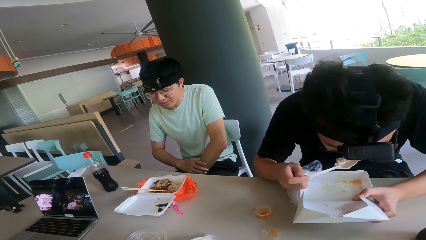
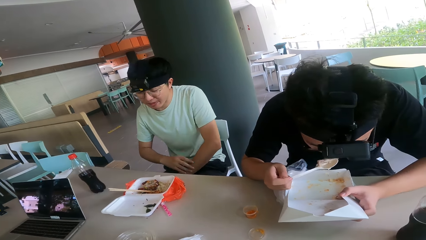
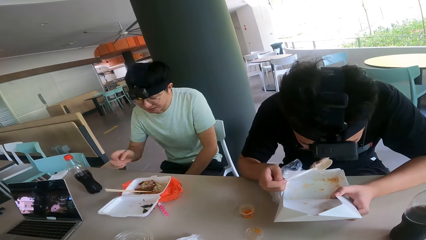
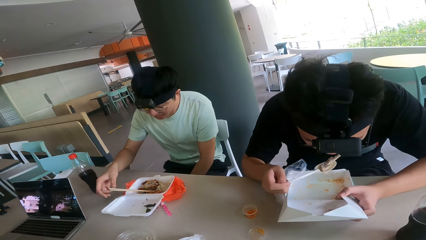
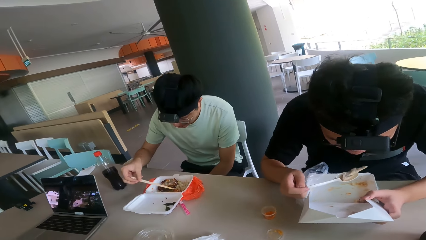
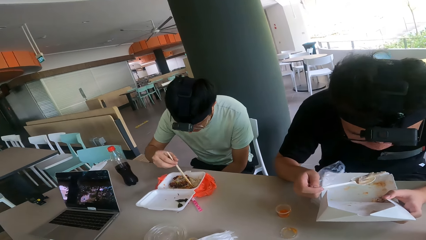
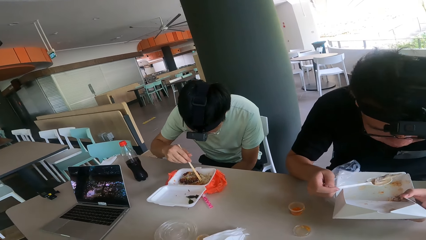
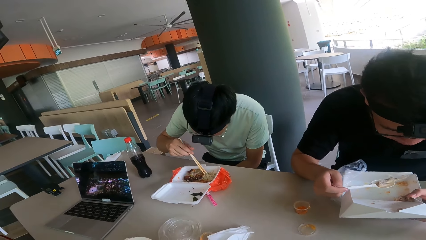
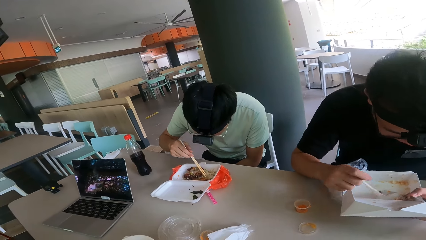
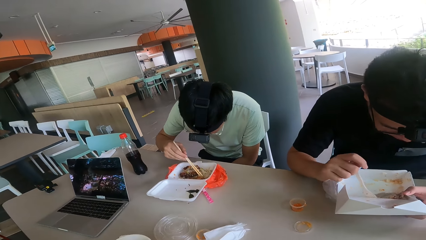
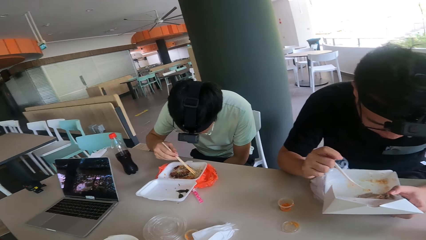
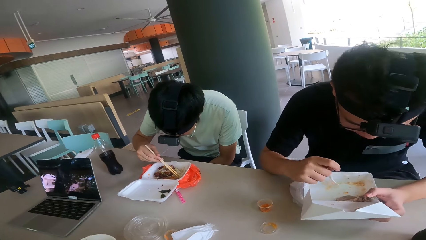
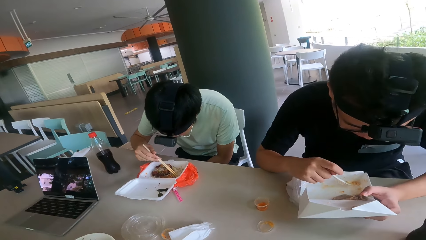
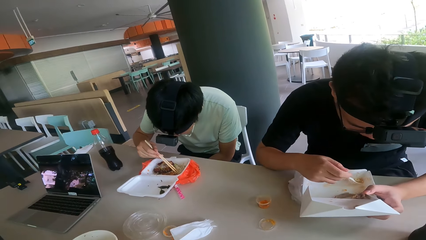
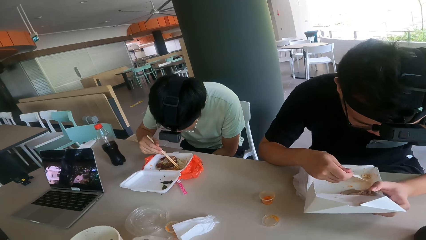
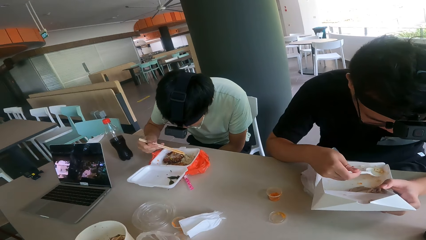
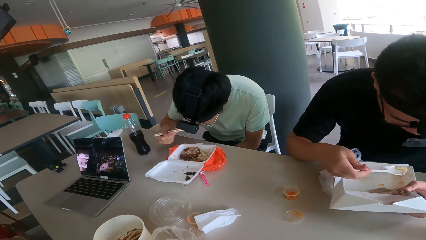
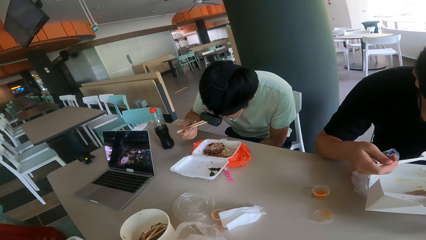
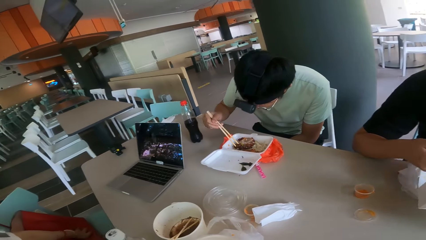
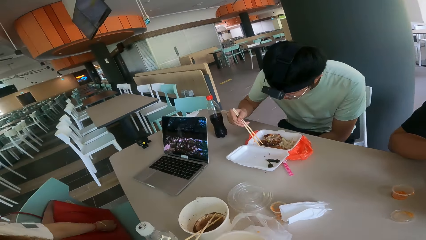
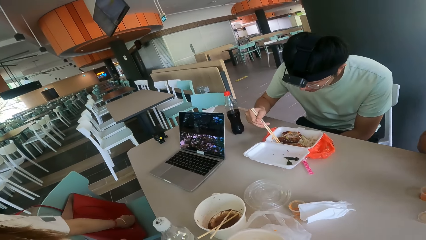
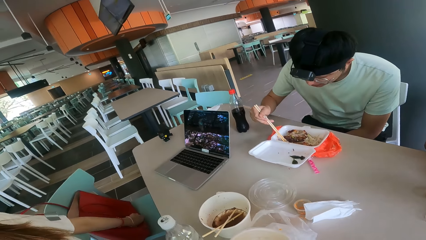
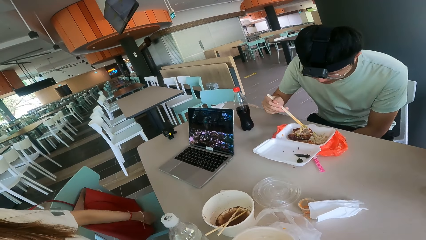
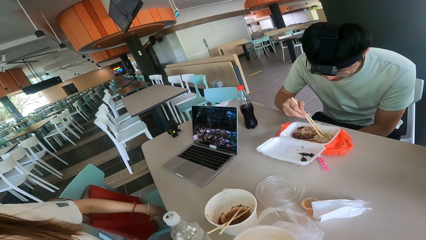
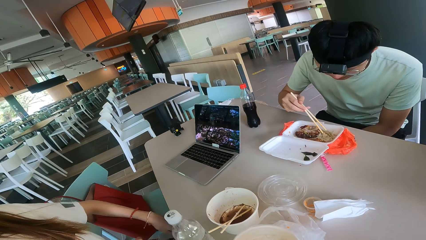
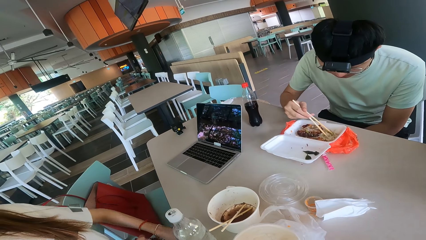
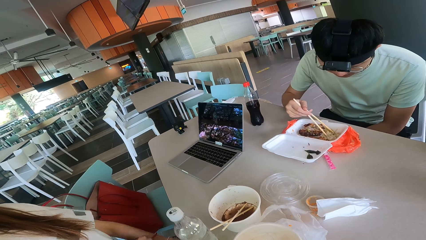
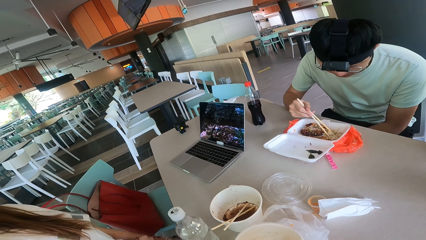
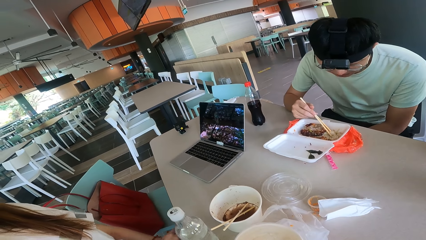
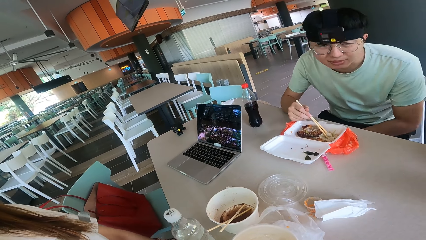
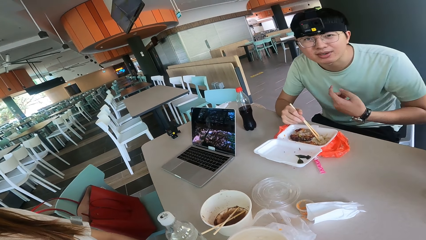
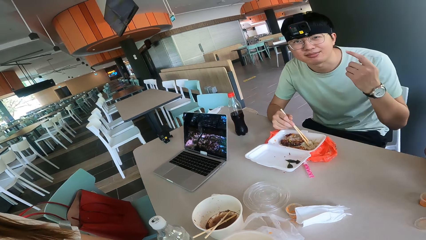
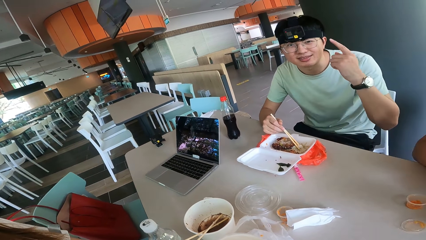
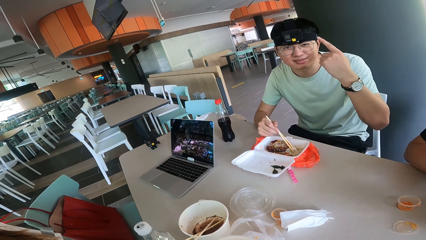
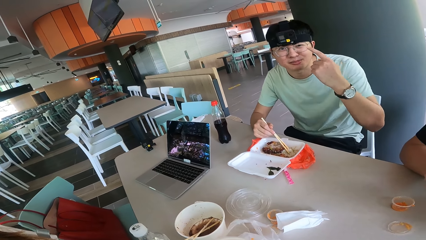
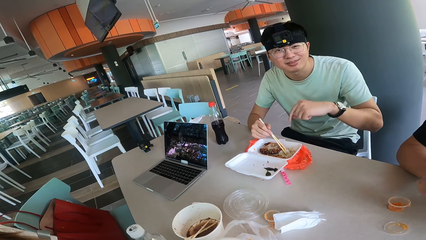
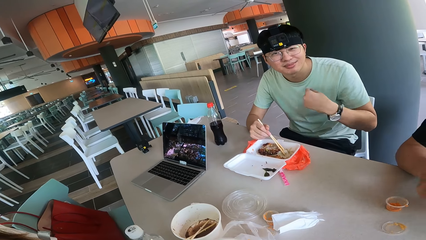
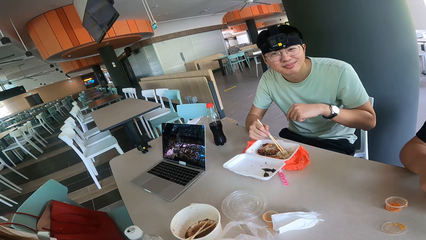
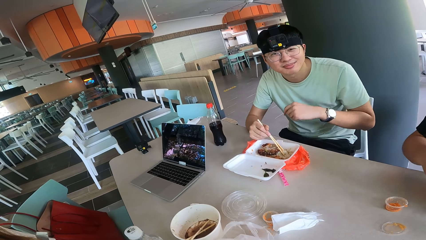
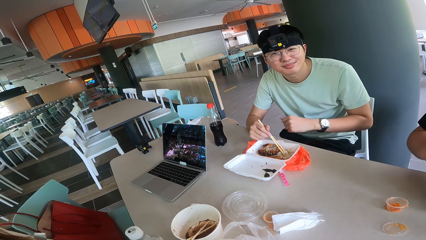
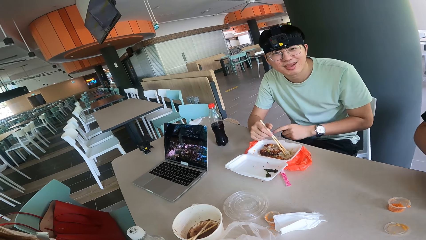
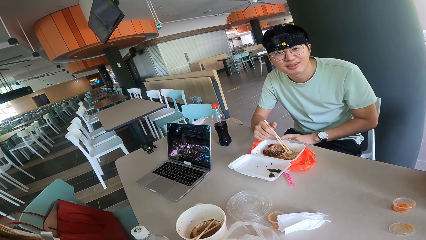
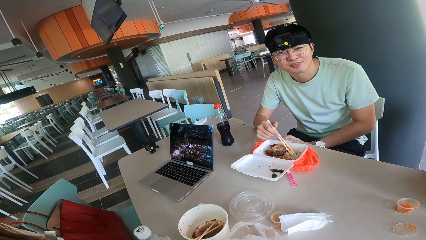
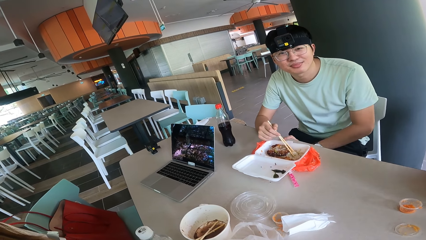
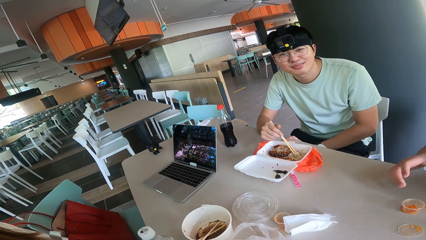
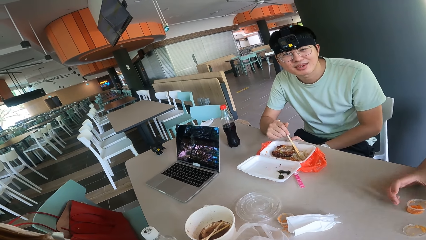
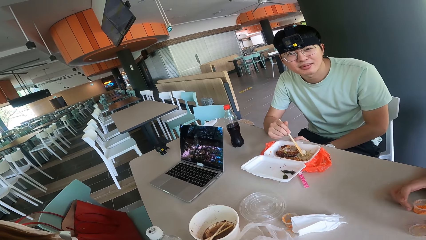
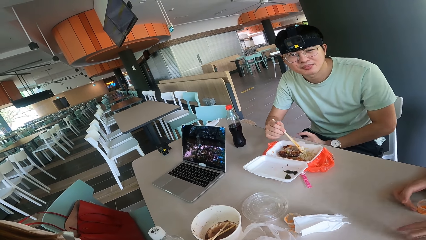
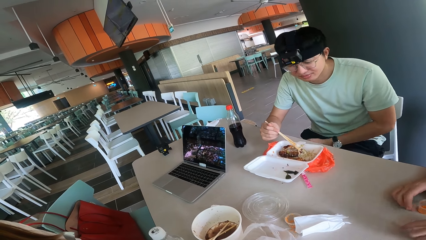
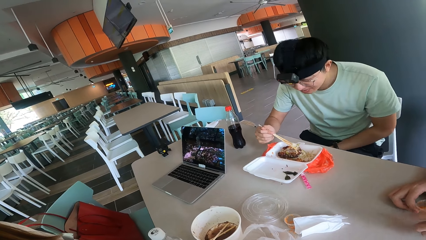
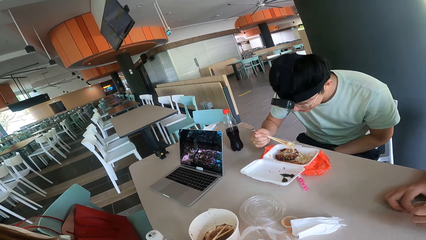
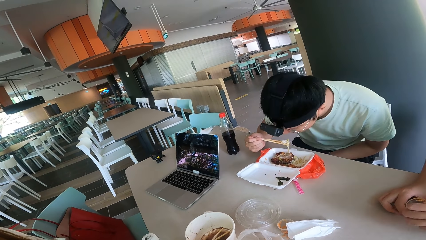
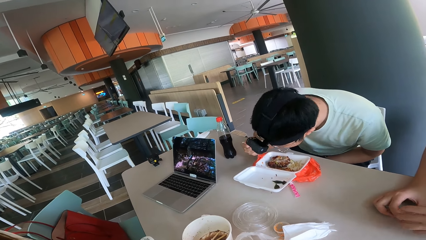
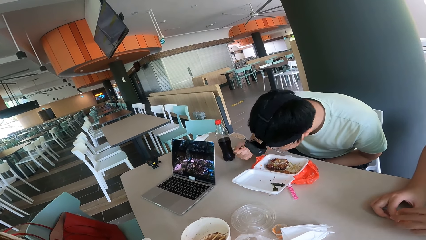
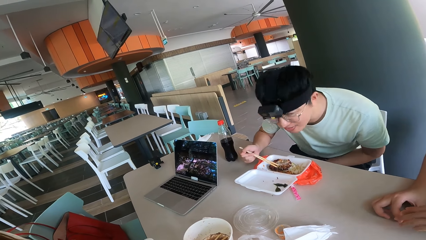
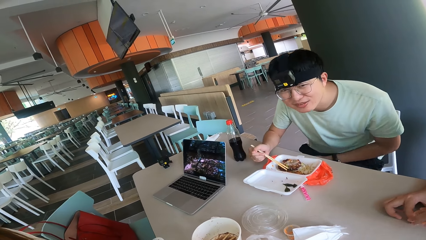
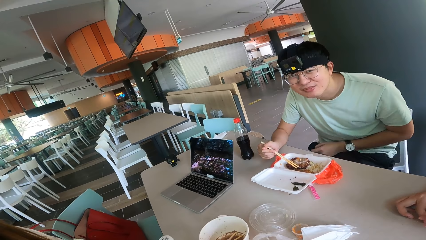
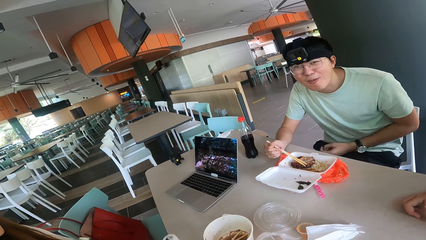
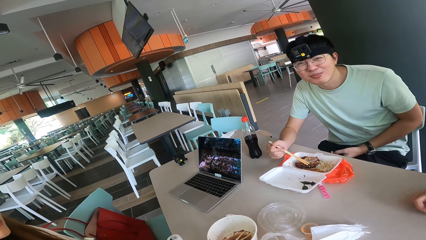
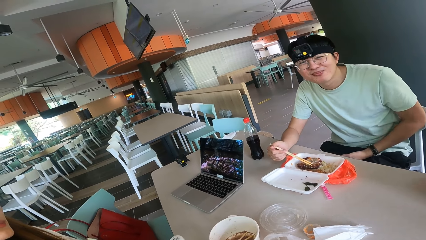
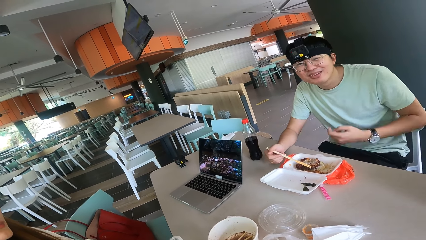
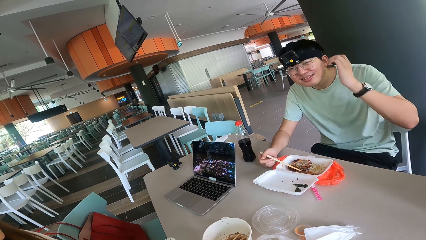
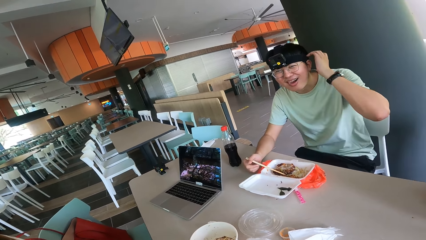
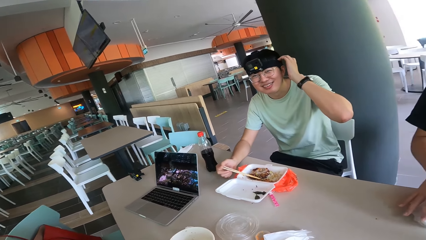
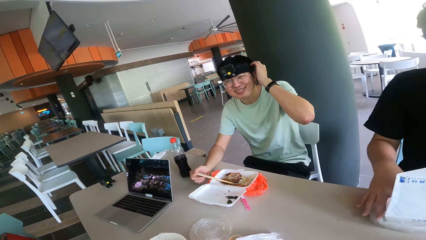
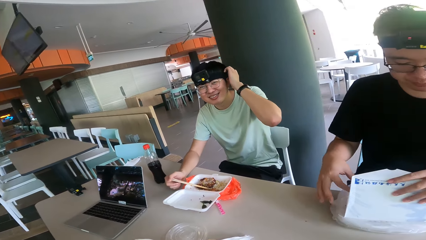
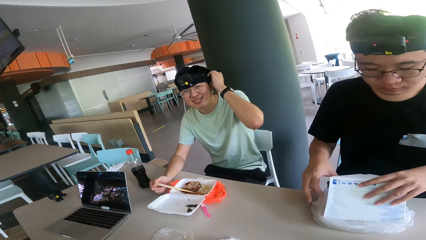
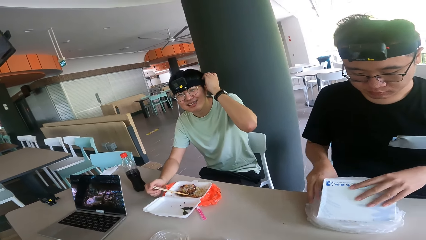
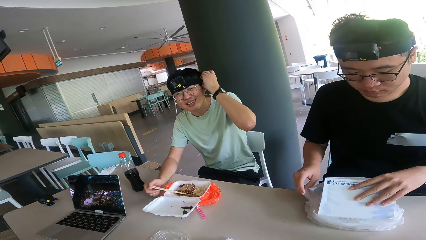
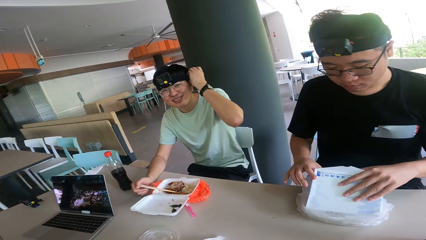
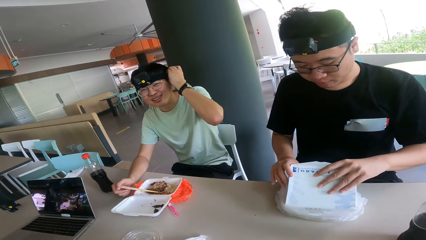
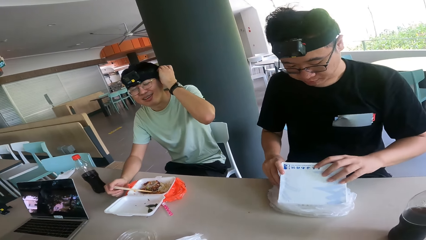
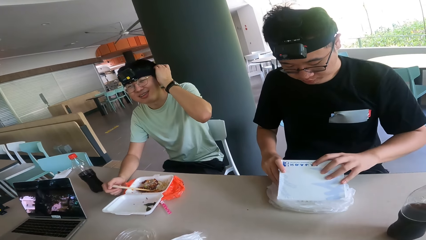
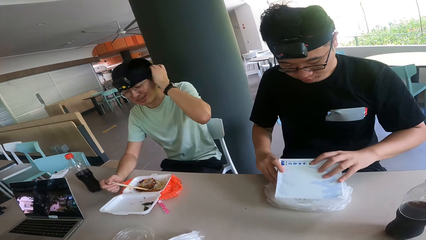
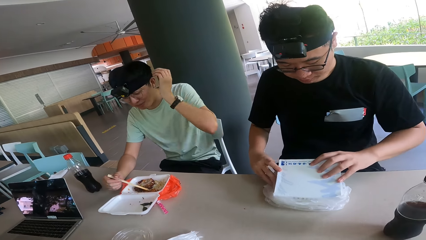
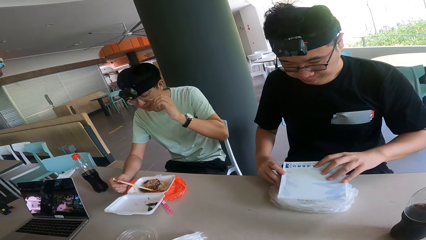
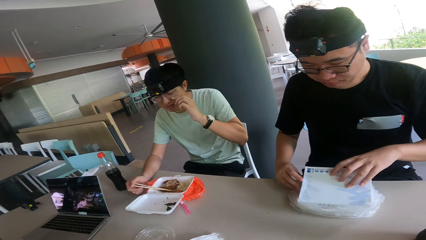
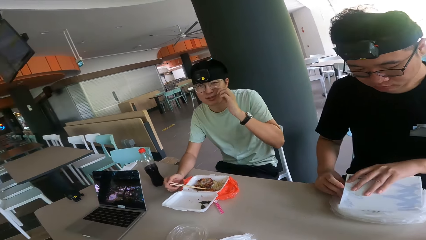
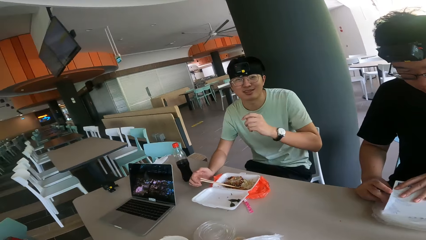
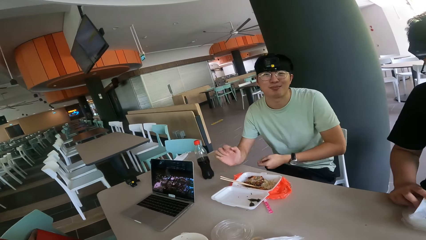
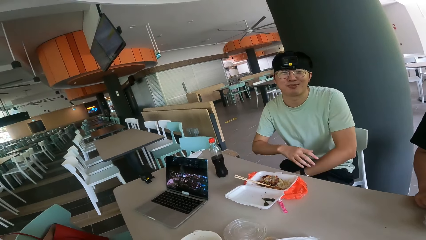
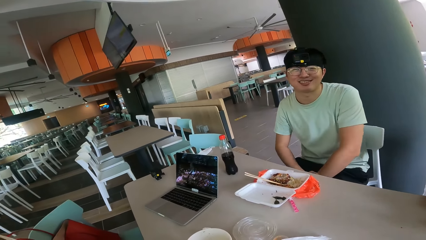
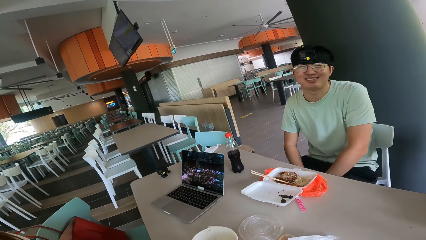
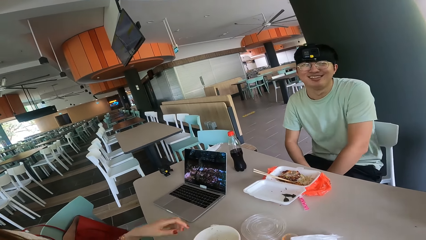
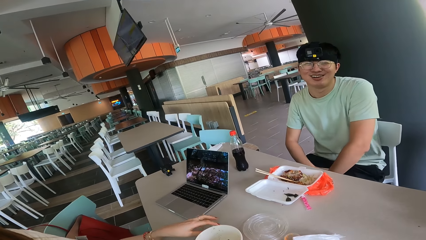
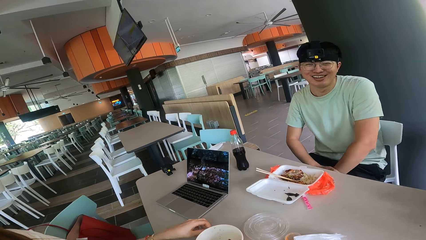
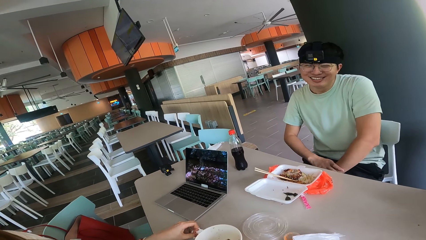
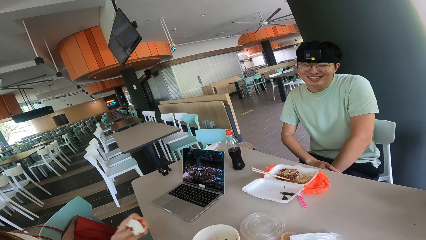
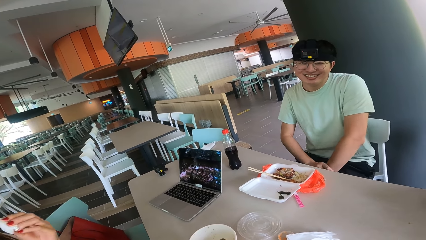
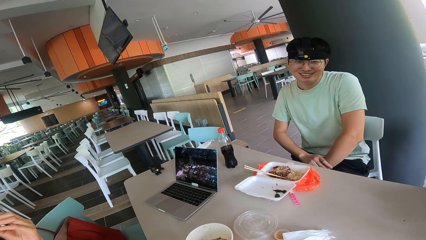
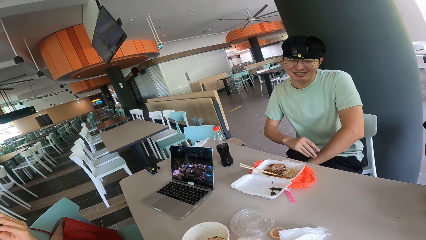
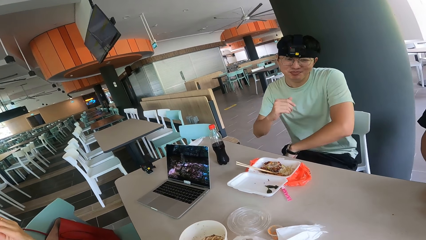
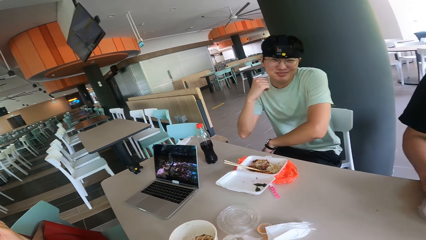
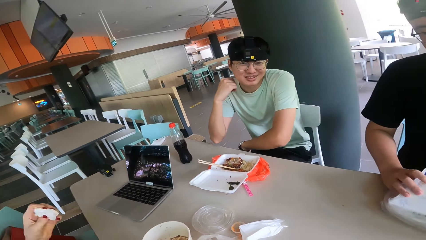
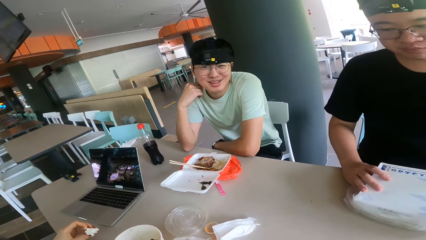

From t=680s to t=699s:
A man eats food with chopsticks. The man looks at the camera wearer. Another person holds the box.
